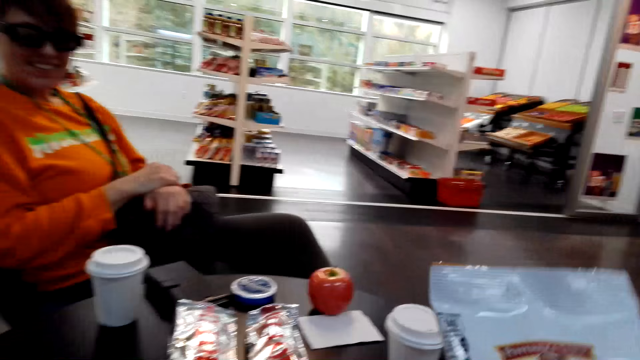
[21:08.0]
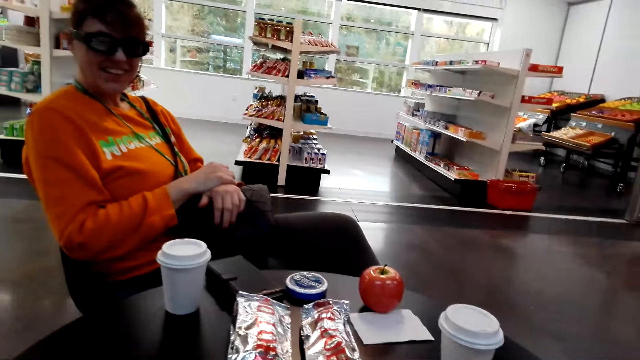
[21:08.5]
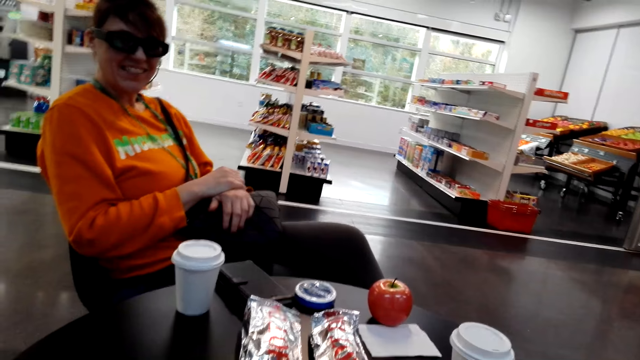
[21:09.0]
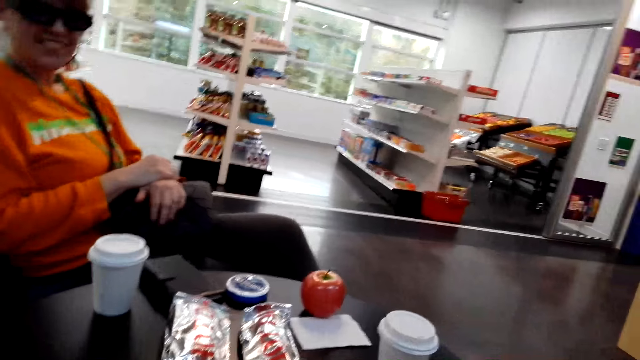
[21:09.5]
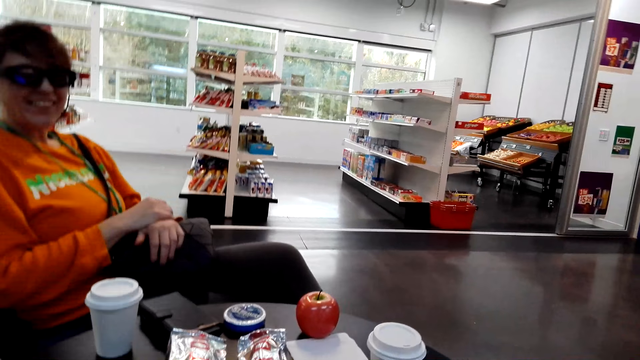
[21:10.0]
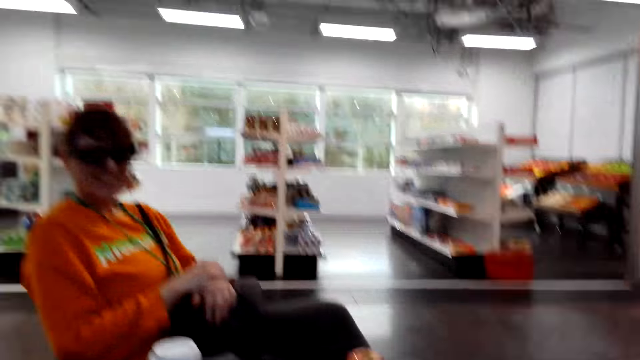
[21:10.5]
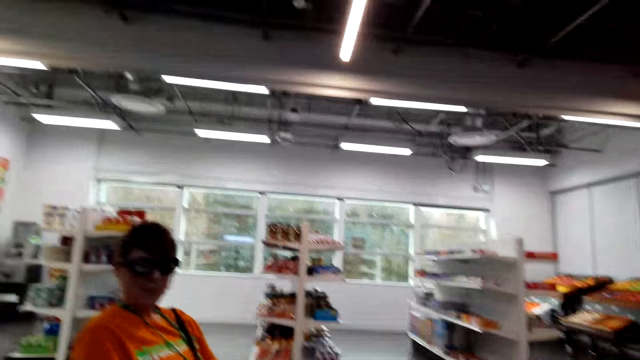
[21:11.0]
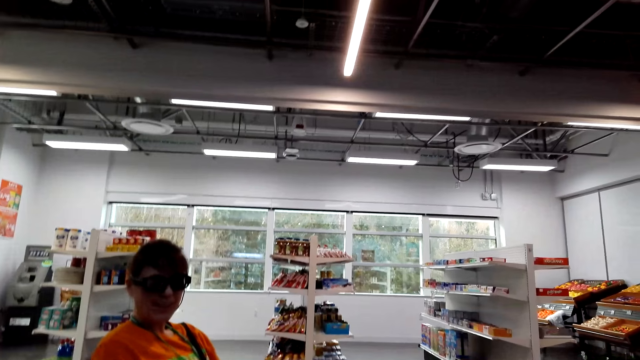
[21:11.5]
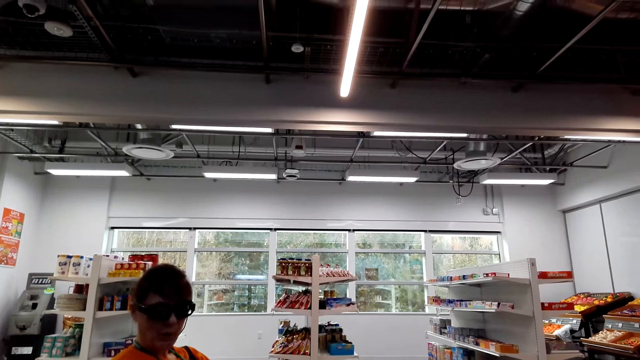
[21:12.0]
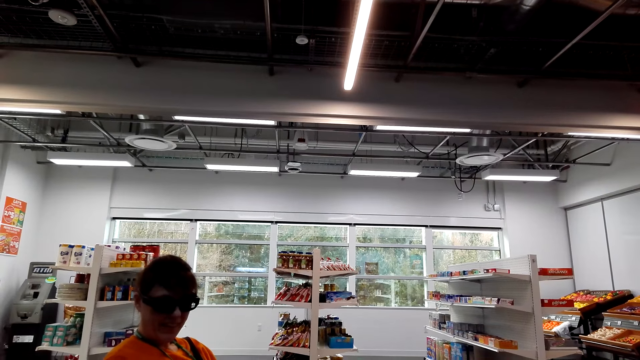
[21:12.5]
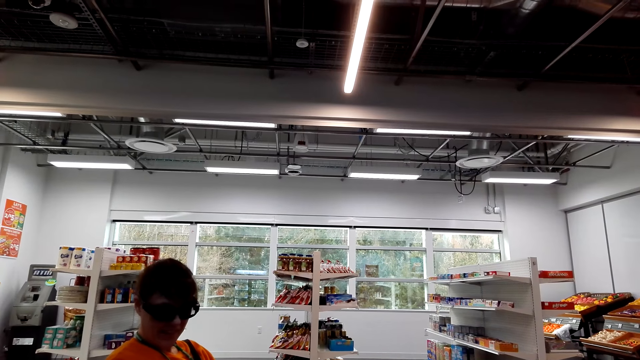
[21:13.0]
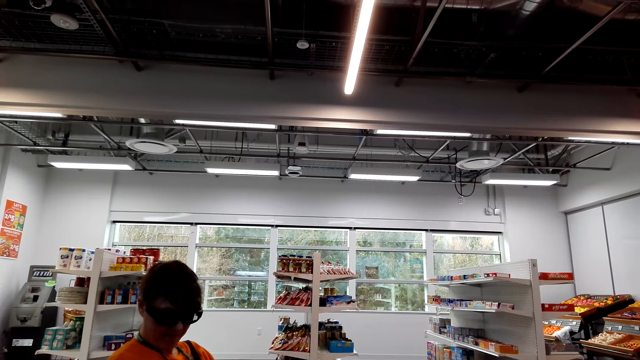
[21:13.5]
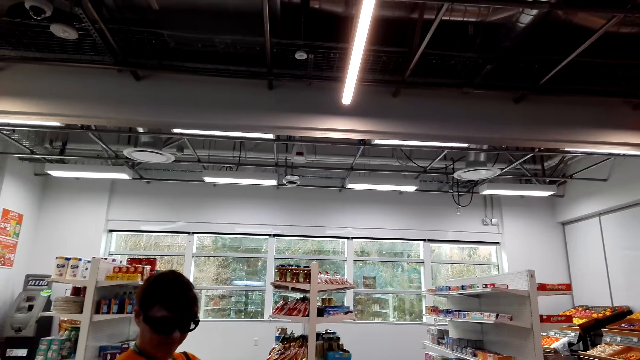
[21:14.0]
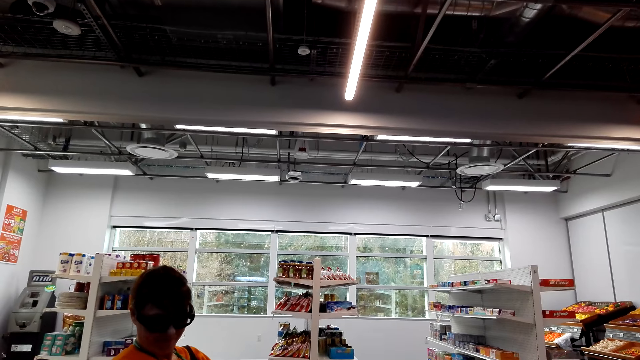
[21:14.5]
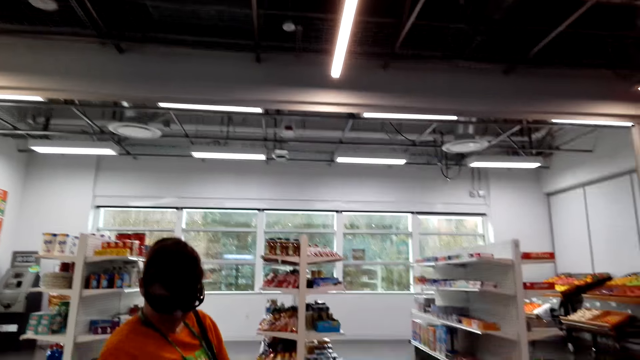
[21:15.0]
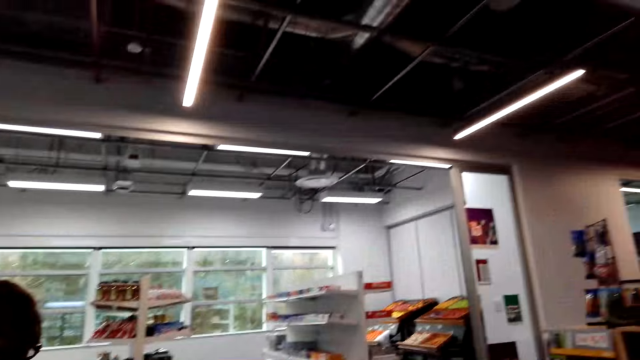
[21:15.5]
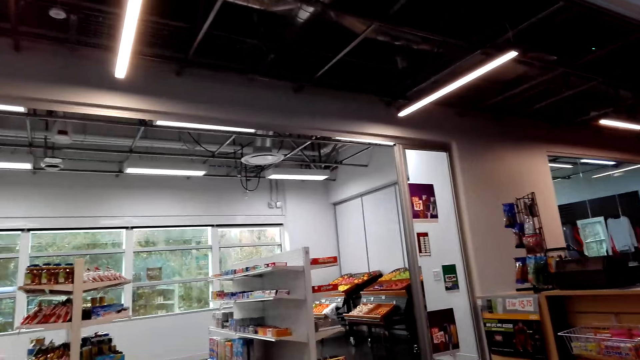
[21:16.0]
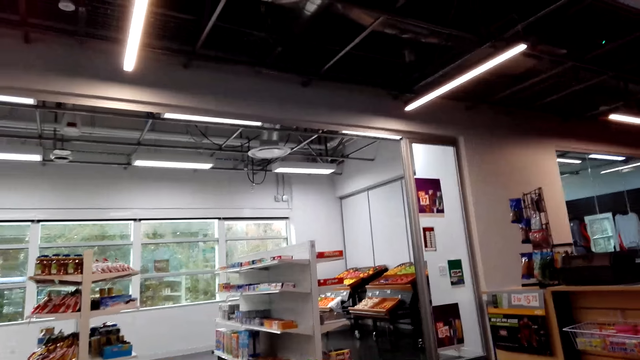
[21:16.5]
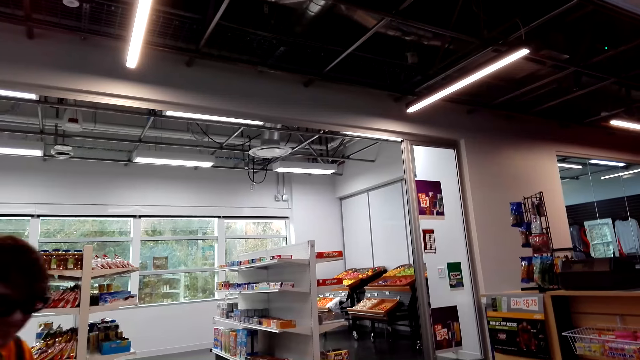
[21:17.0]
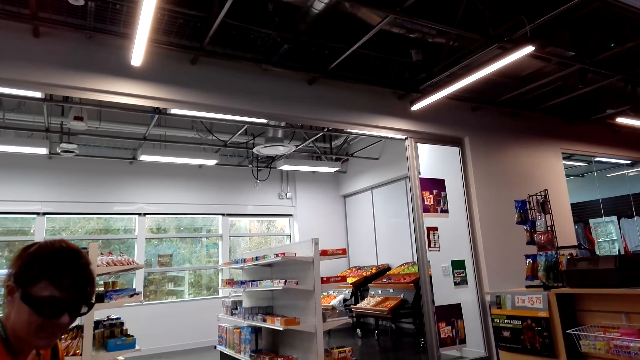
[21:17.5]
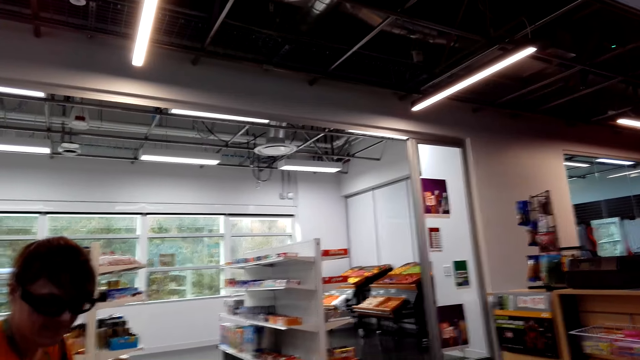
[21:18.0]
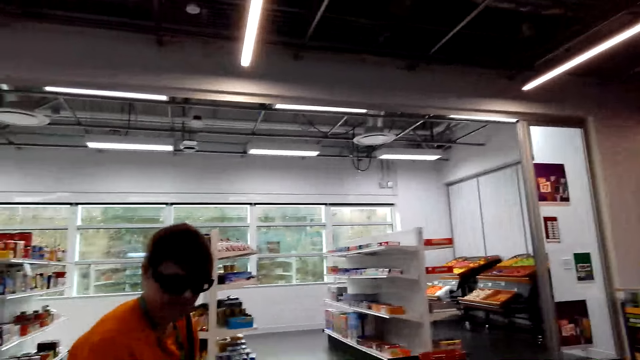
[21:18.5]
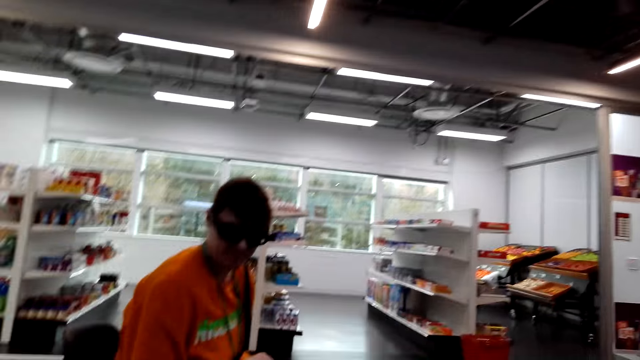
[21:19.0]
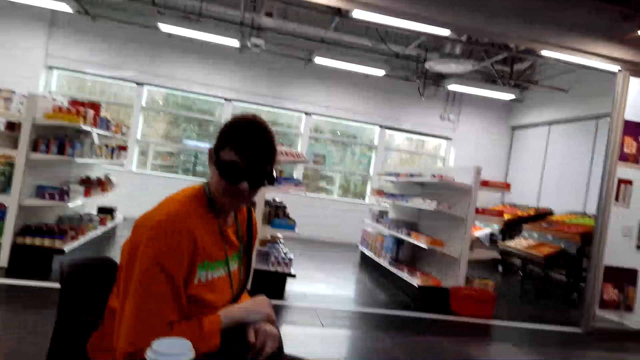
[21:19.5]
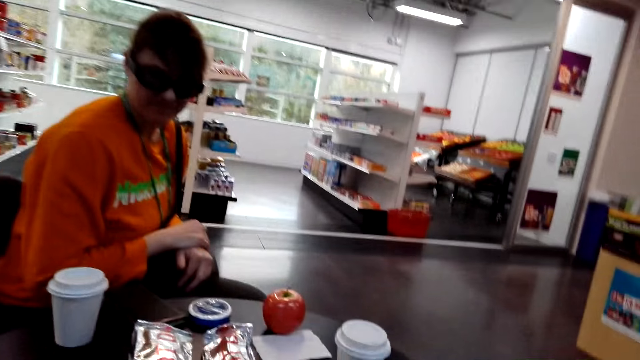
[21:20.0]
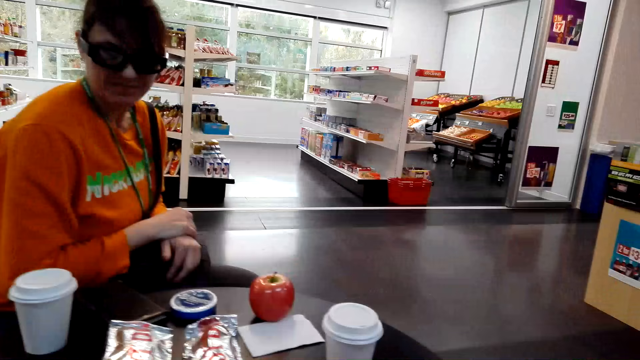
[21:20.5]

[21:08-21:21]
The camera wearer stares around the shop. A person interacts with the camera wearer. The person stares at the camera wearer. The camera wearer looks around. They interact with the person.

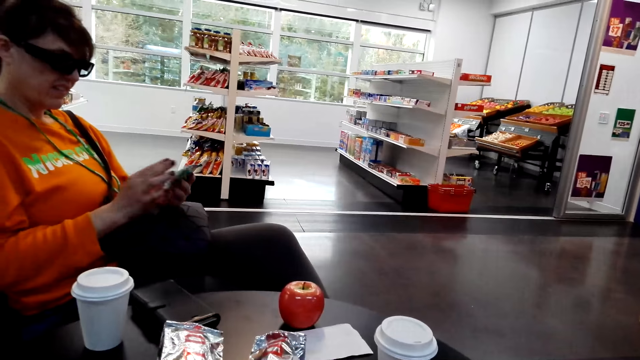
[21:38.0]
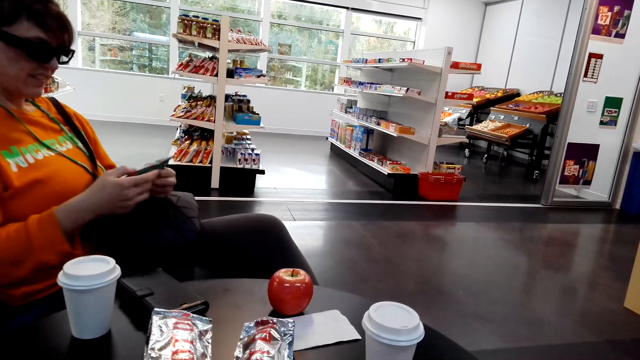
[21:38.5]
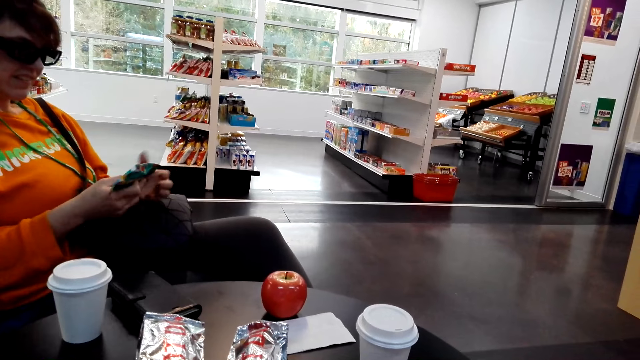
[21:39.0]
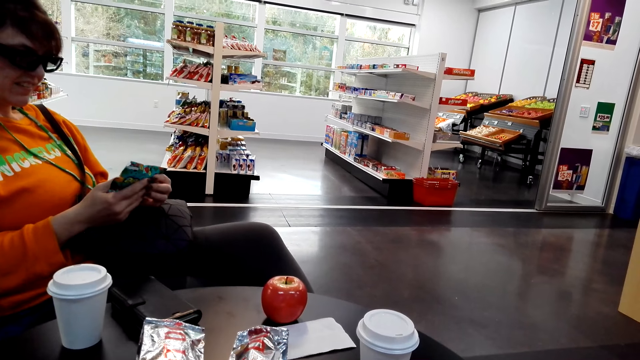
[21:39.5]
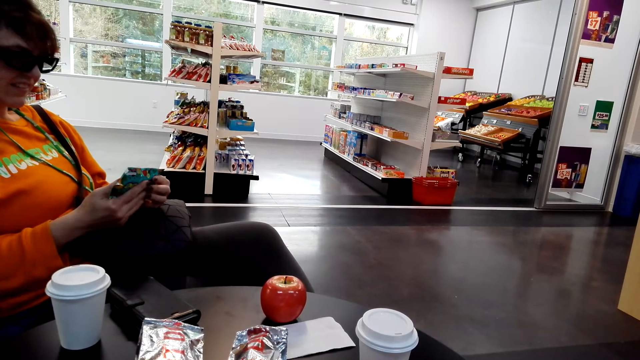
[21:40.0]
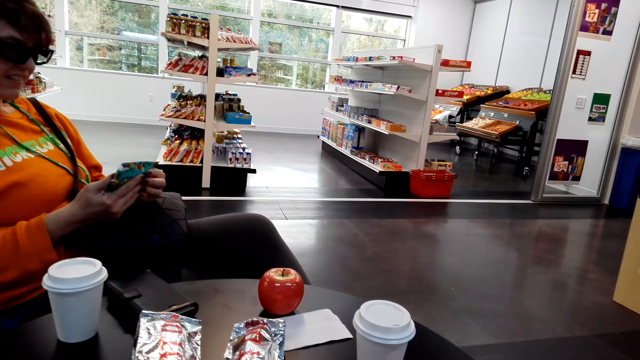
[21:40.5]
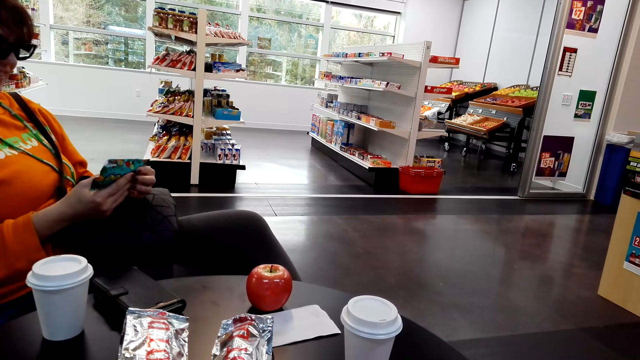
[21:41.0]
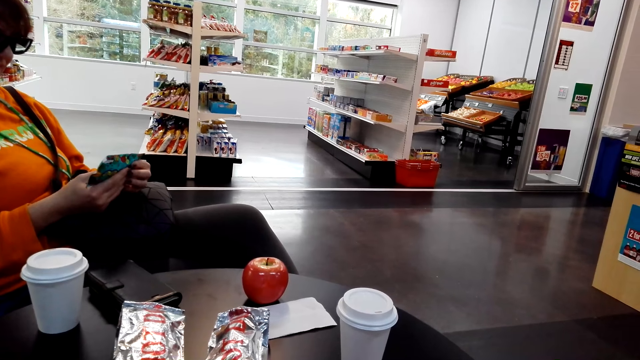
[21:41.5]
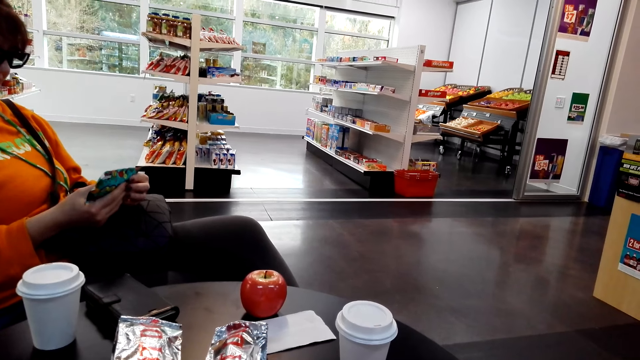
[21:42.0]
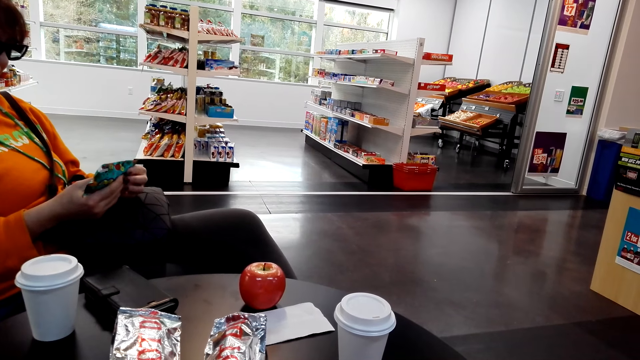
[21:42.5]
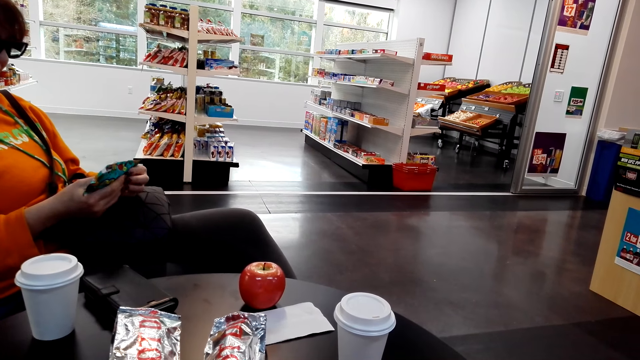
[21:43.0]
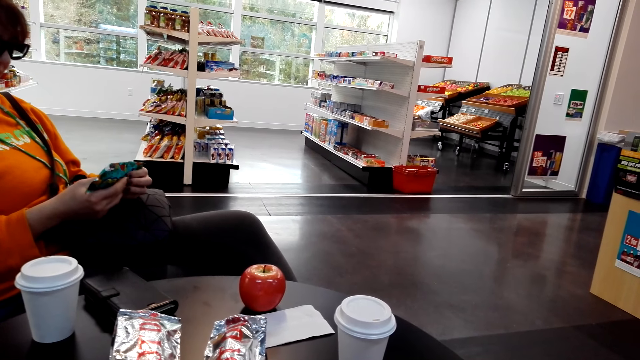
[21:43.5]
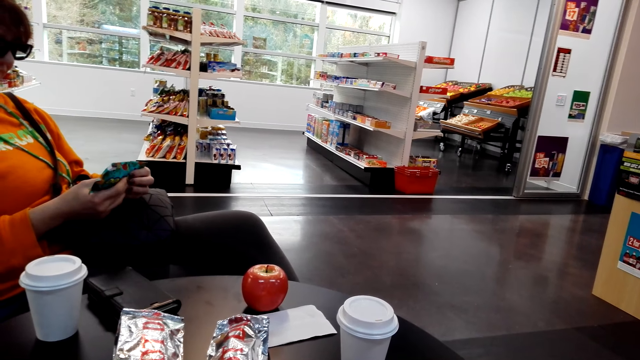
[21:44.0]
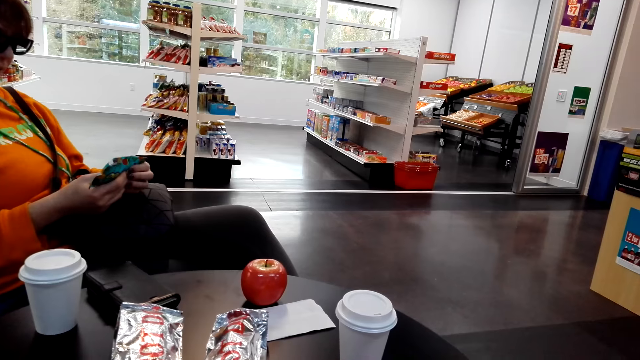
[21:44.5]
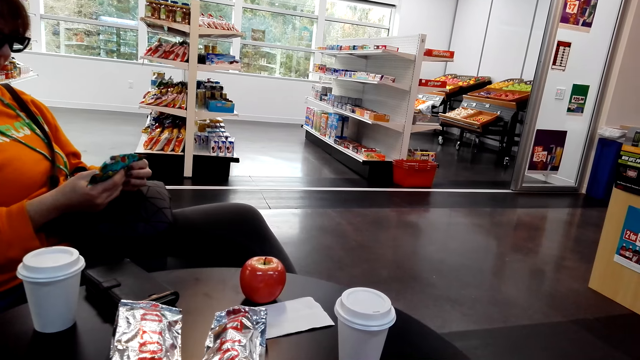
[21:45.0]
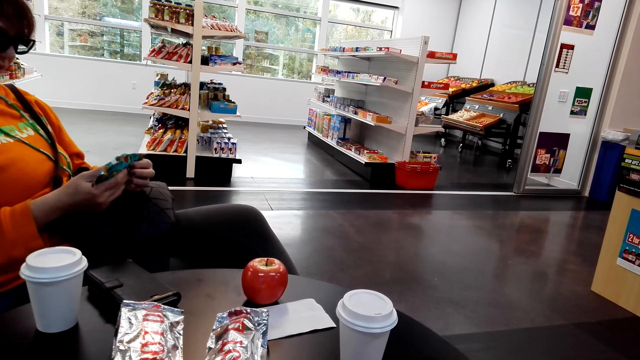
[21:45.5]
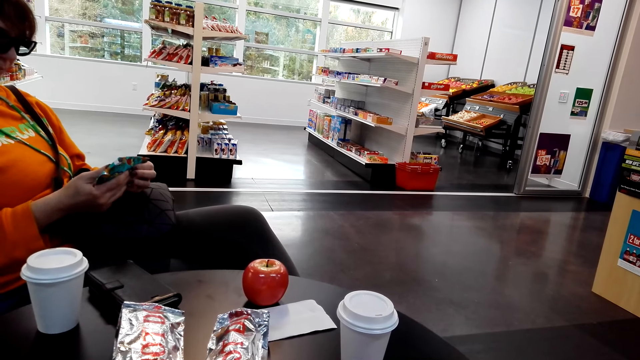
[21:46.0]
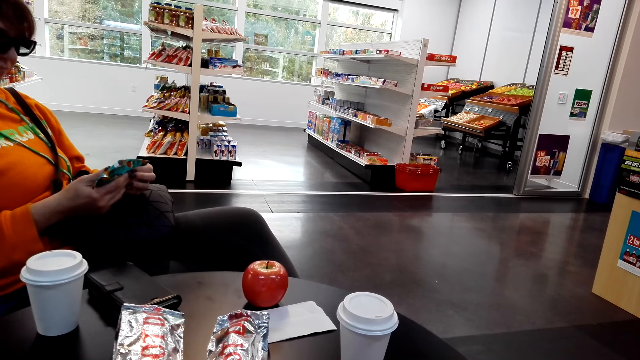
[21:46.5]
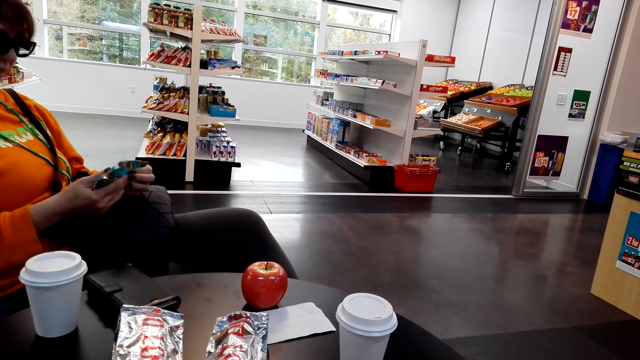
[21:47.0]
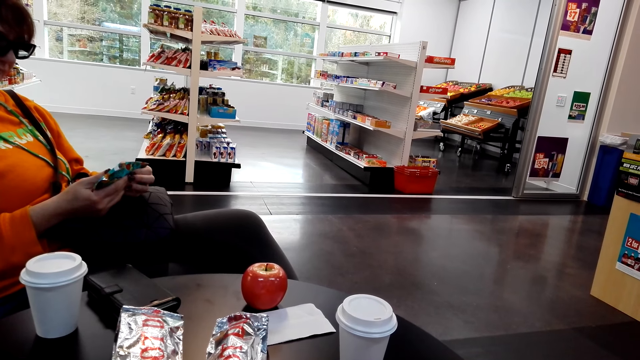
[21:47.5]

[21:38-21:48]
A person stares at a package. The camera wearer interacts with the person.
